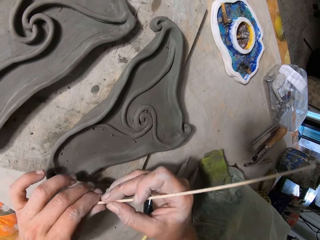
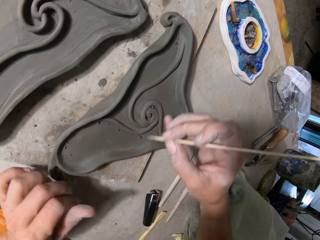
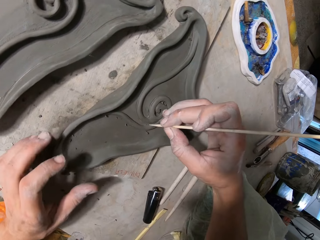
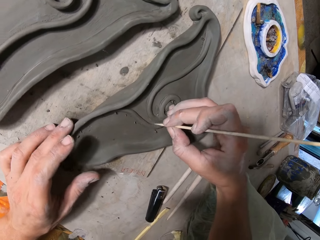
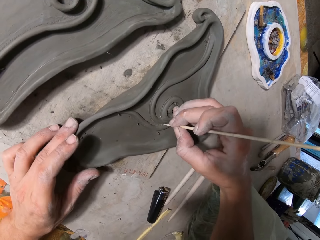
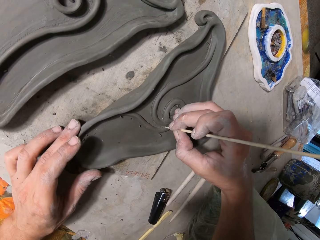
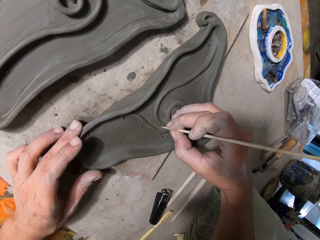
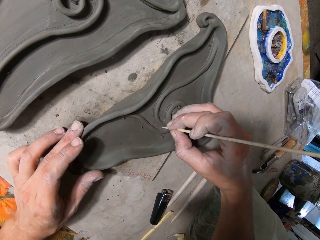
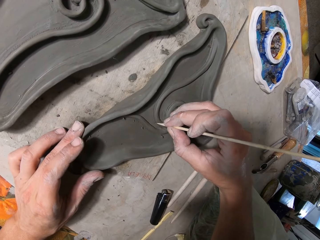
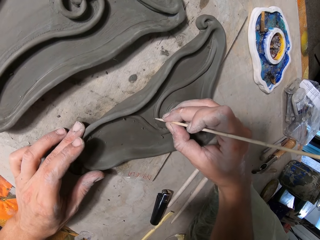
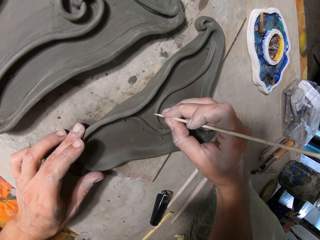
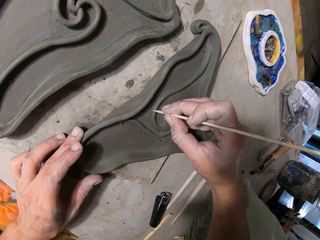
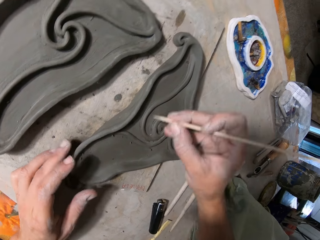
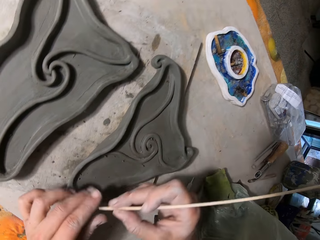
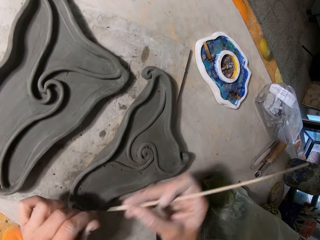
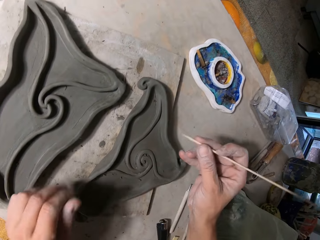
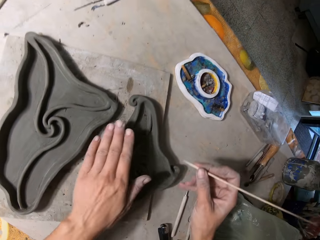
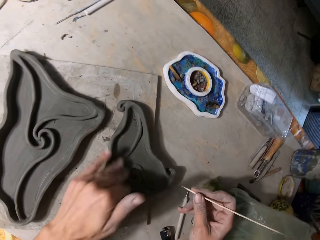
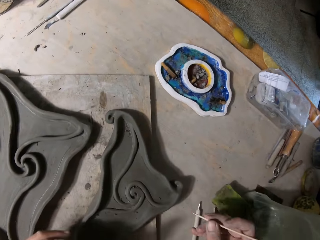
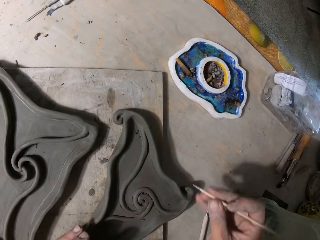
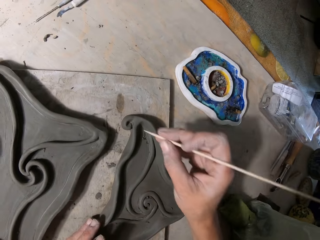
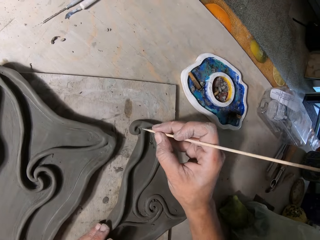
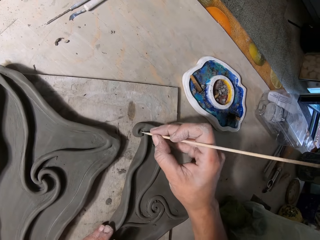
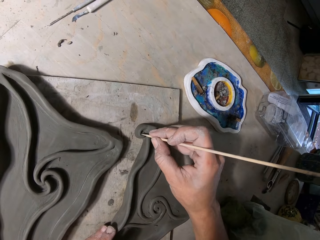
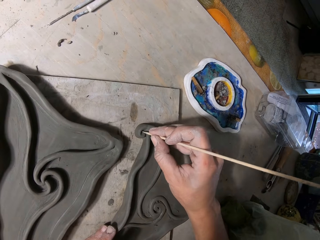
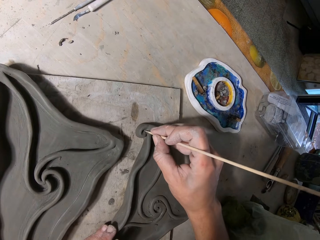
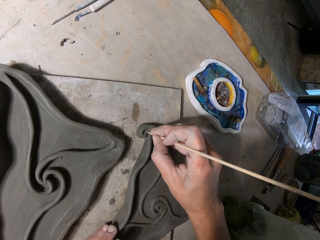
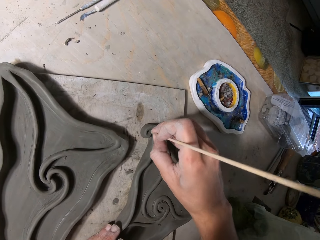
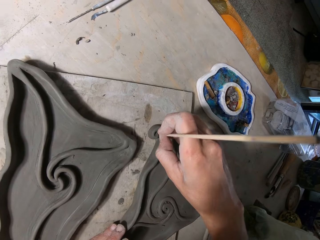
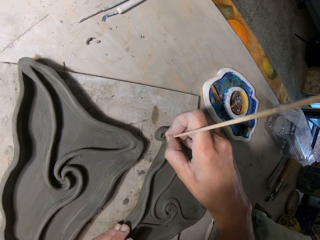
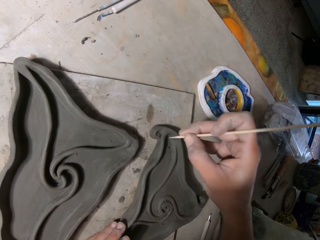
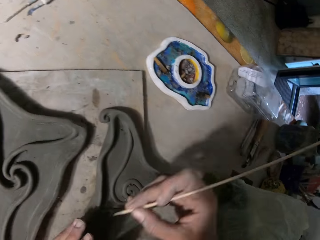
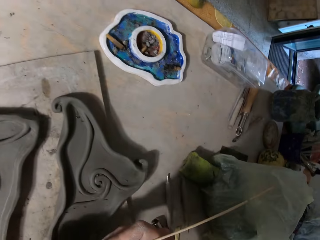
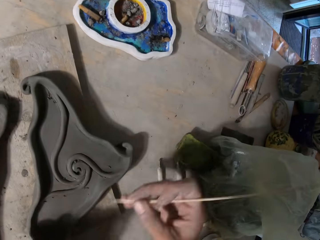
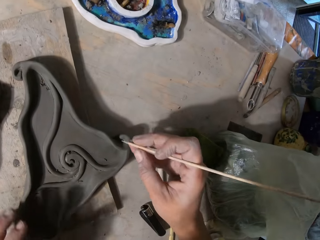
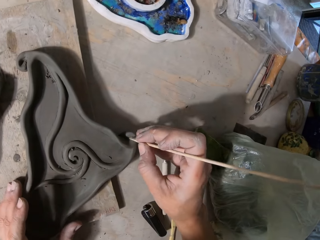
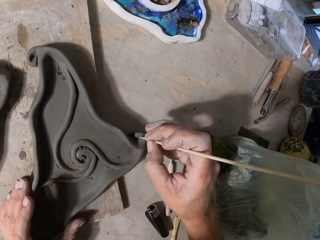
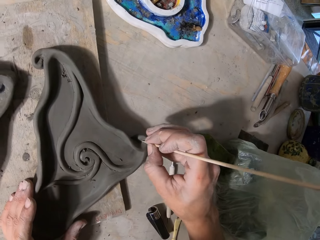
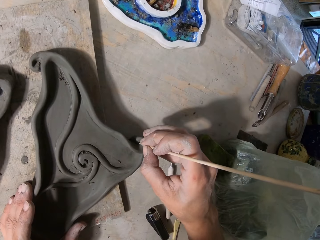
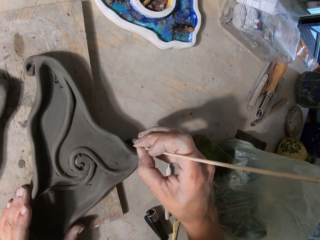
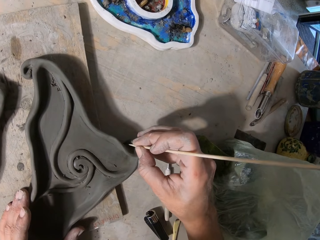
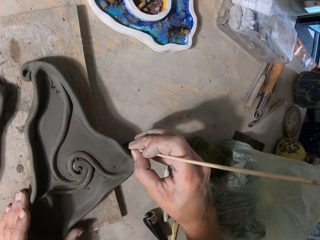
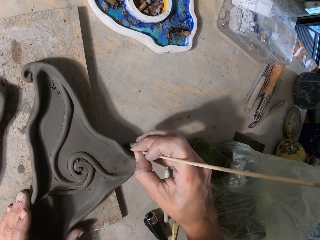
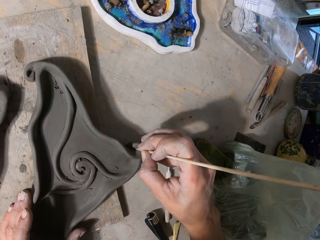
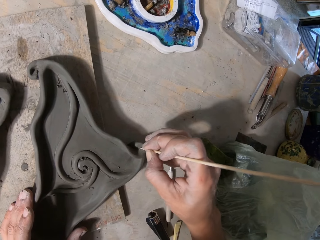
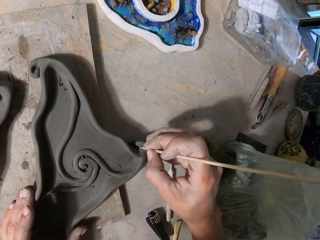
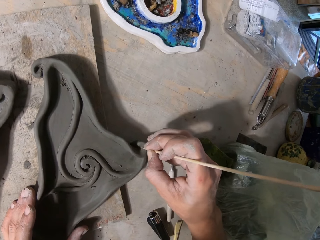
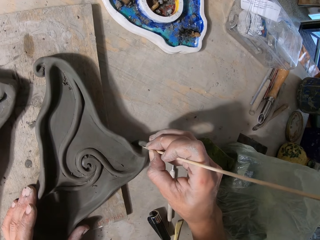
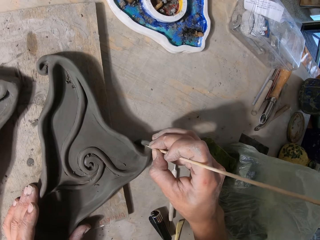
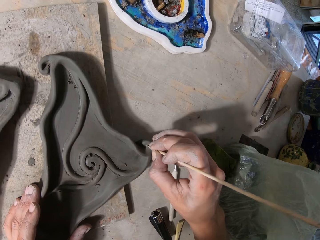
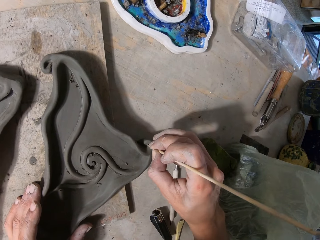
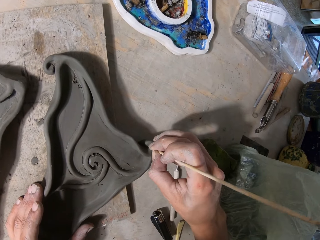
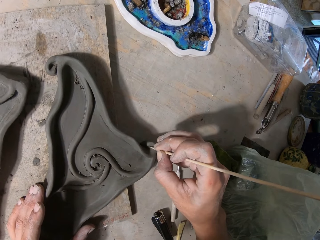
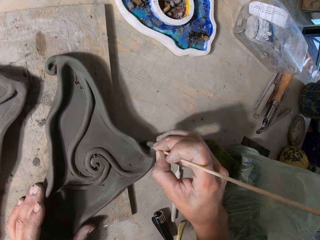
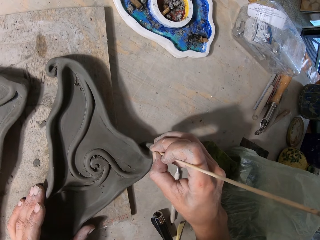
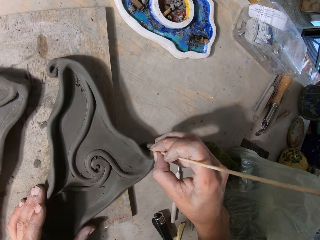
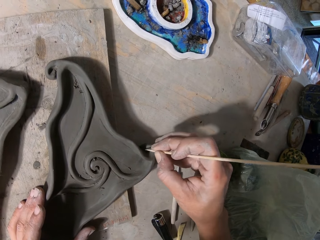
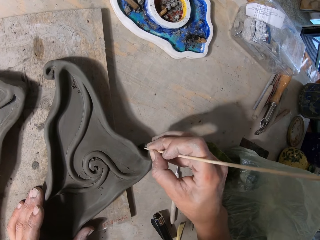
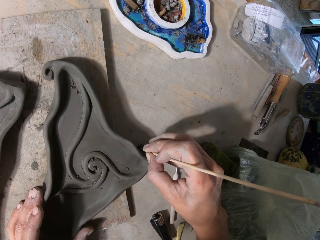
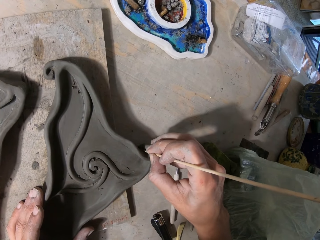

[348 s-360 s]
The camera wearer wipes the stick. They draw on the pottery. They wipe the stick. They touch the pottery. They draw on the pottery. They wipe the stick. They draw on the pottery.

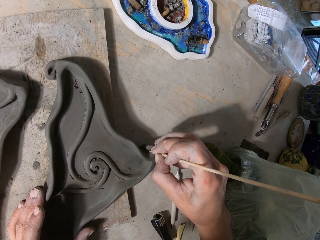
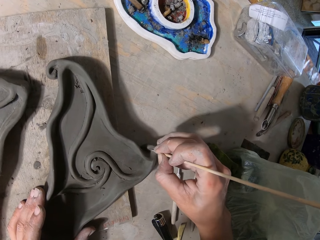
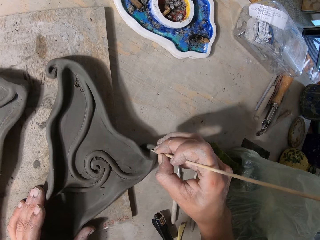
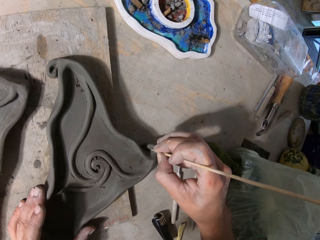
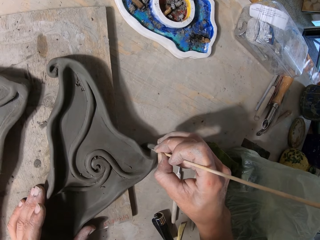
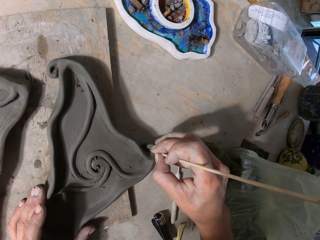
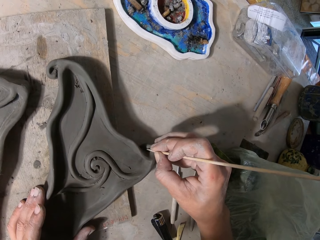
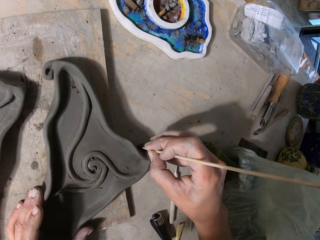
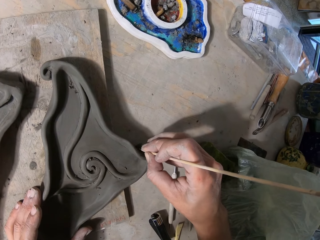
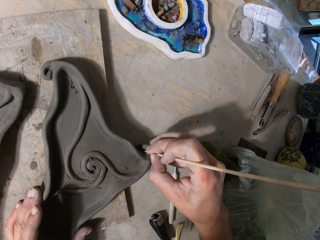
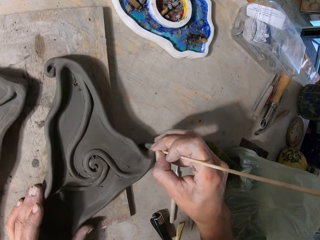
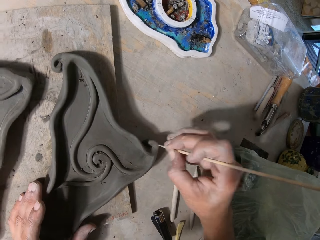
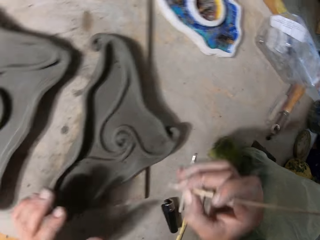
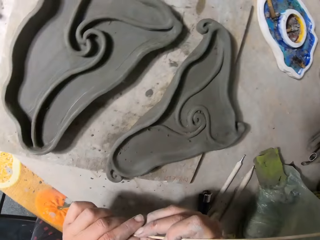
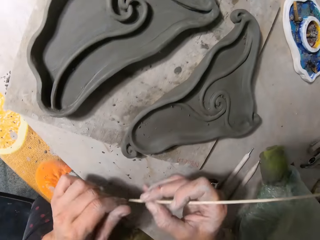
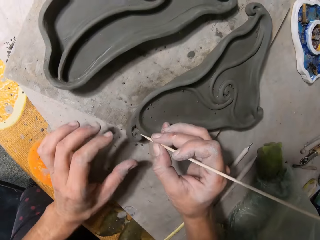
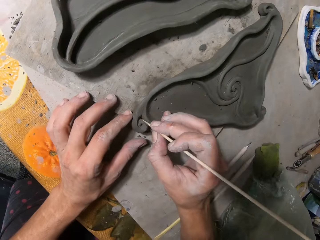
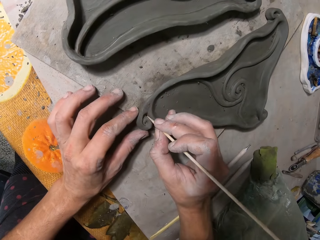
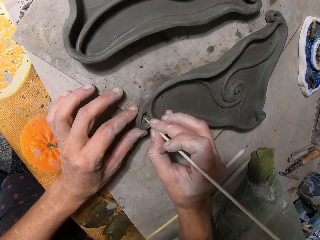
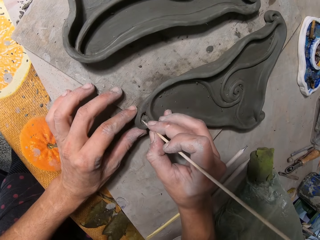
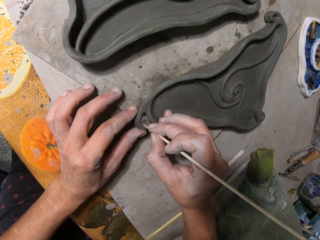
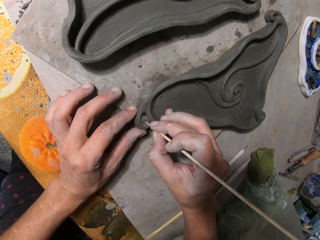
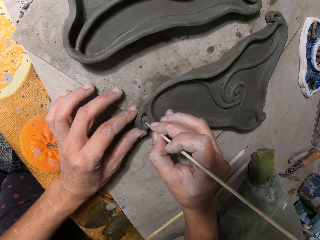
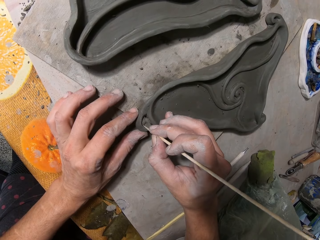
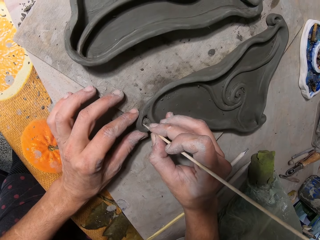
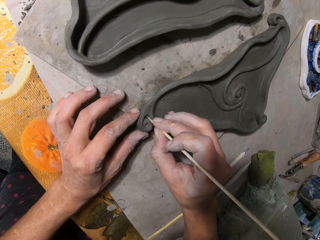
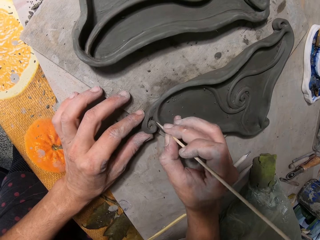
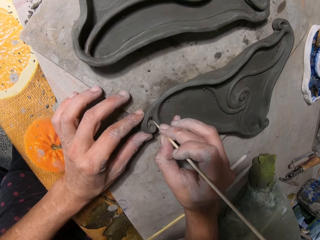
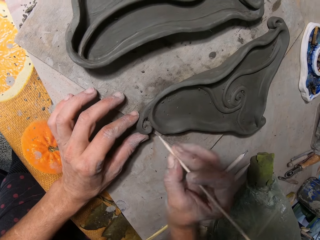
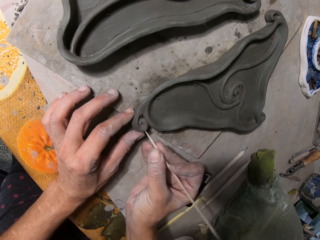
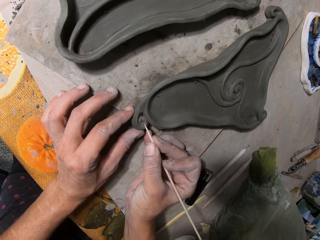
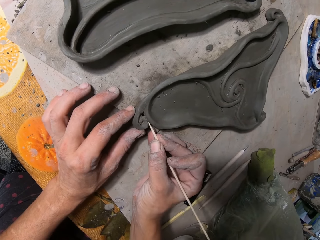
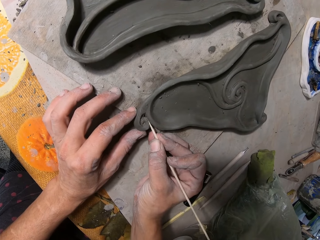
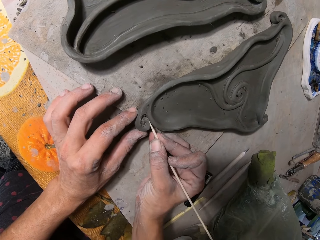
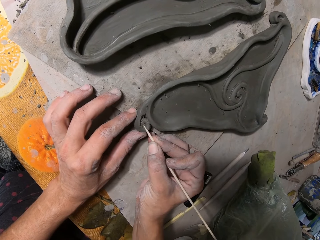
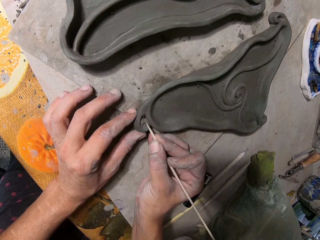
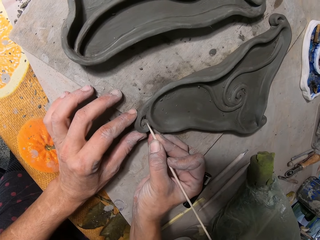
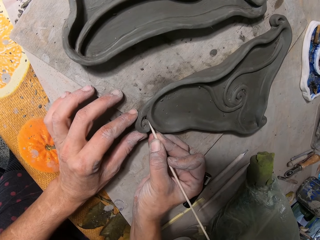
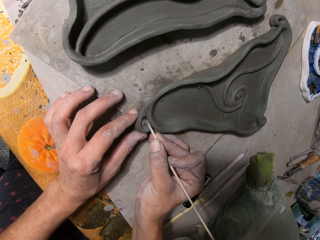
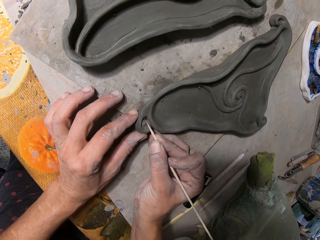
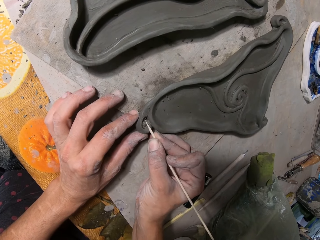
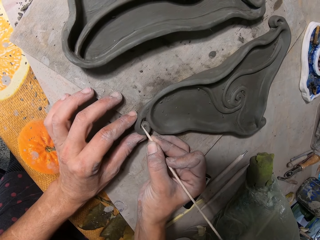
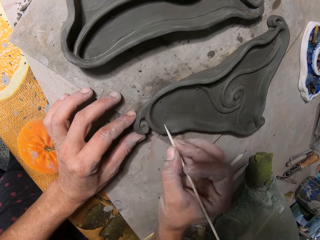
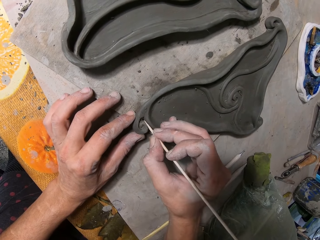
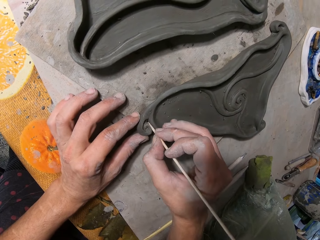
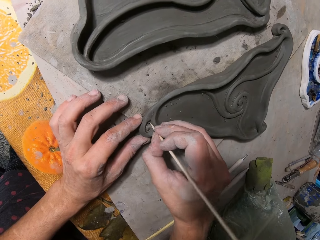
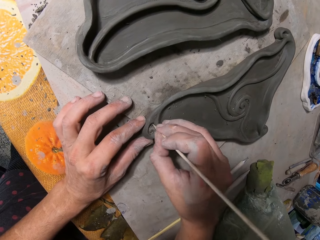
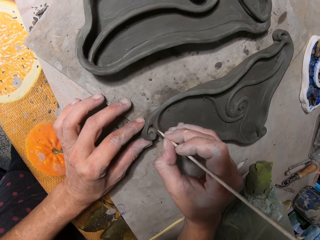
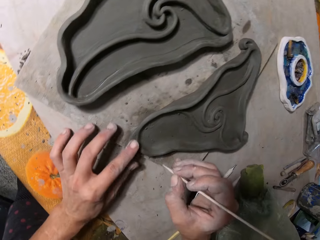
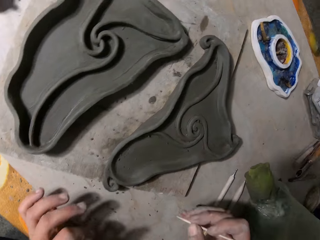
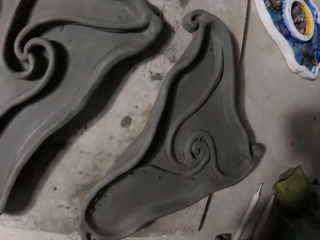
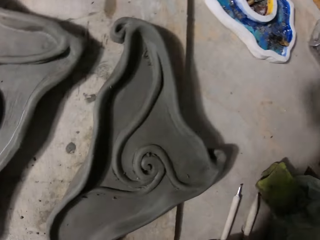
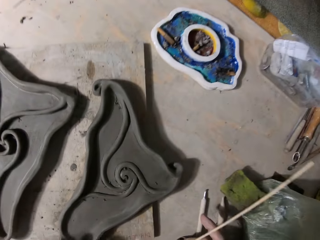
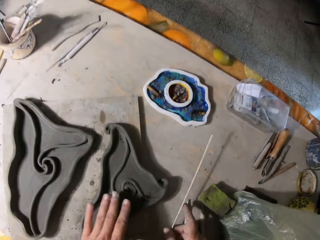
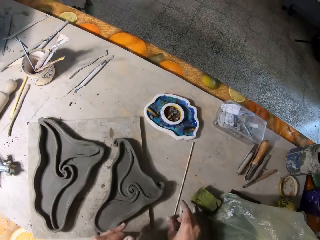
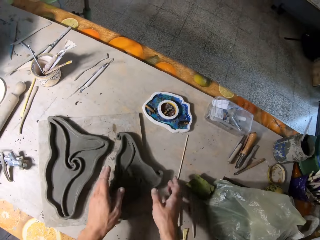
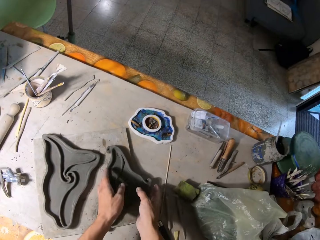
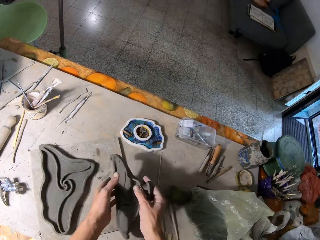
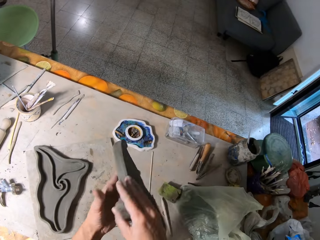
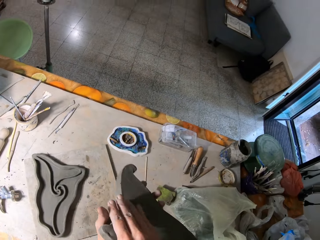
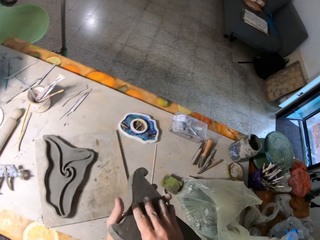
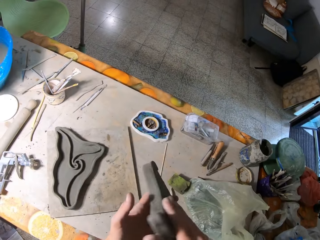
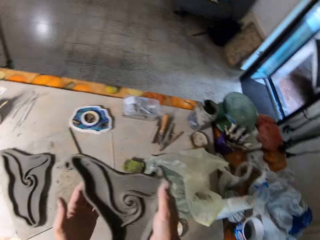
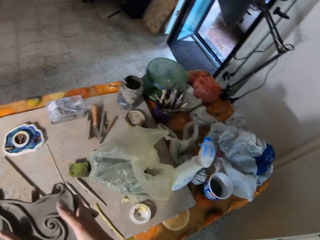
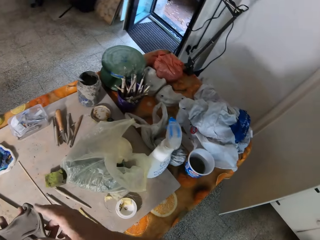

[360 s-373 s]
The camera wearer wipes the stick. He draws on the pottery. He touches the pottery. He cleans the surface of the clay mould with his left hand. He drops the wooden stick on the table with his right hand. He carries the clay mould from the table board with his hands. He turns the clay mould to the backside with his hands. He turns the clay mould to the surface with his hands.
